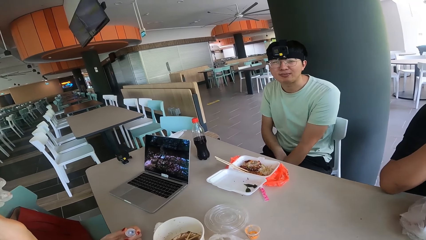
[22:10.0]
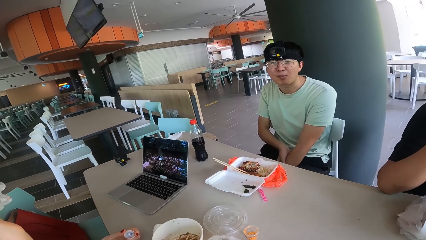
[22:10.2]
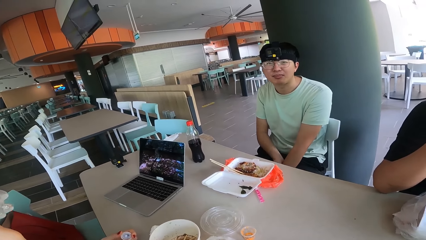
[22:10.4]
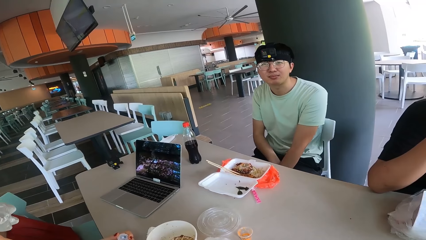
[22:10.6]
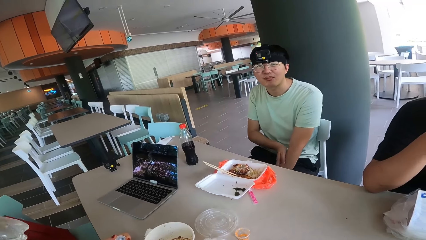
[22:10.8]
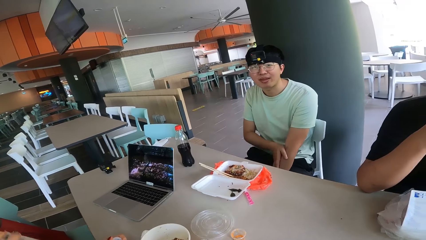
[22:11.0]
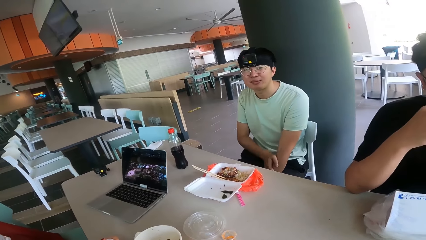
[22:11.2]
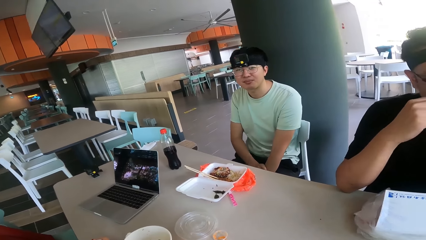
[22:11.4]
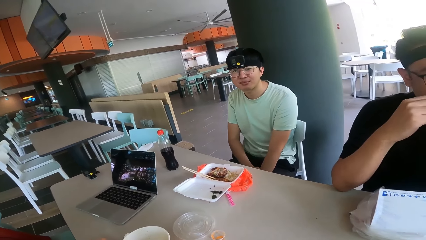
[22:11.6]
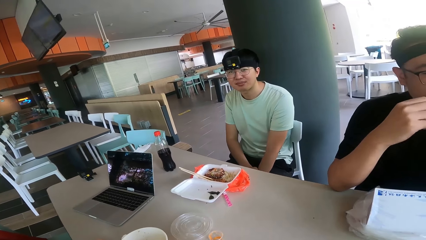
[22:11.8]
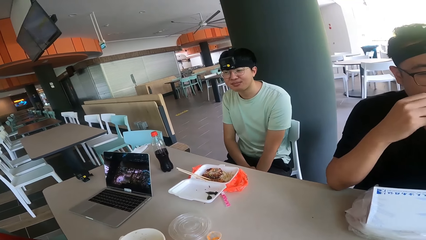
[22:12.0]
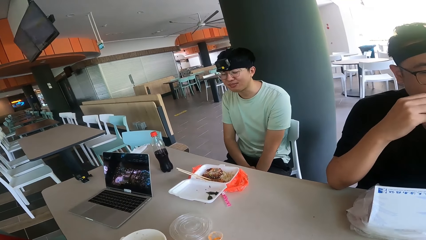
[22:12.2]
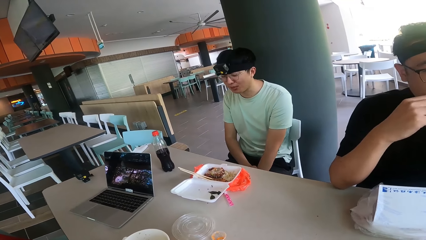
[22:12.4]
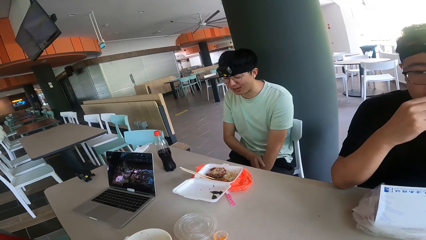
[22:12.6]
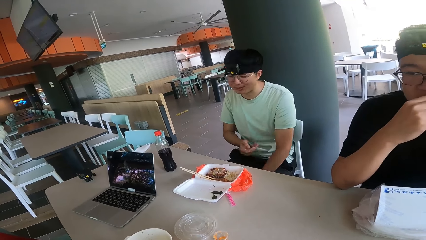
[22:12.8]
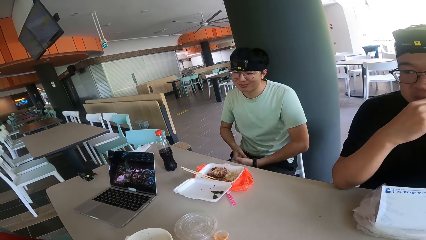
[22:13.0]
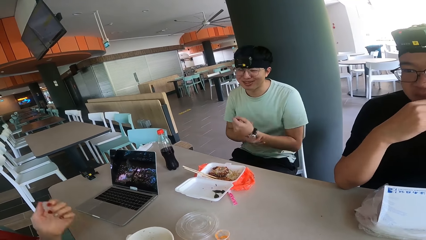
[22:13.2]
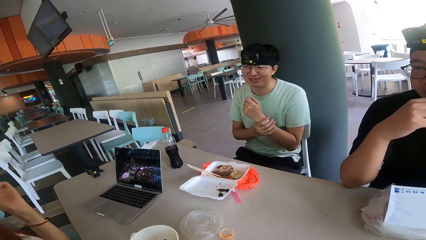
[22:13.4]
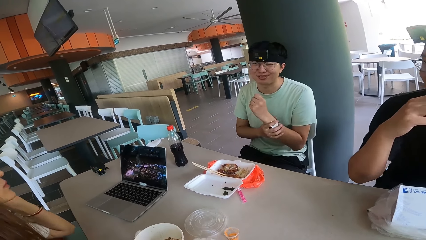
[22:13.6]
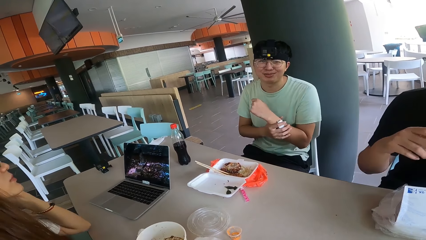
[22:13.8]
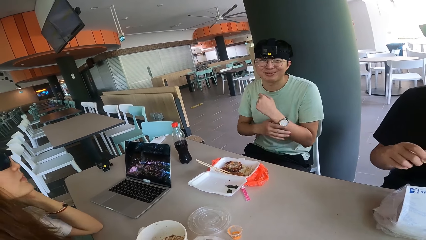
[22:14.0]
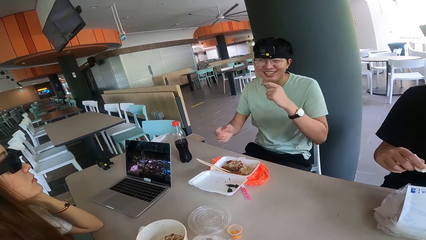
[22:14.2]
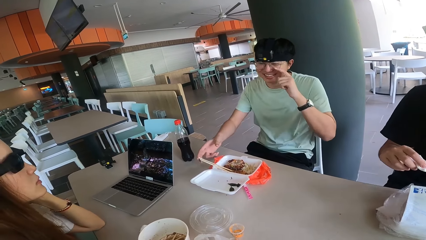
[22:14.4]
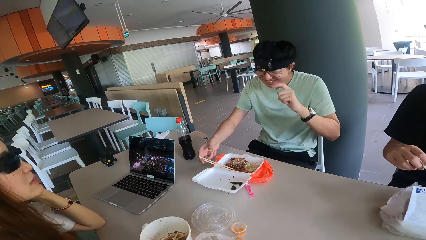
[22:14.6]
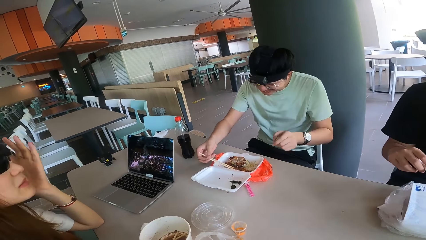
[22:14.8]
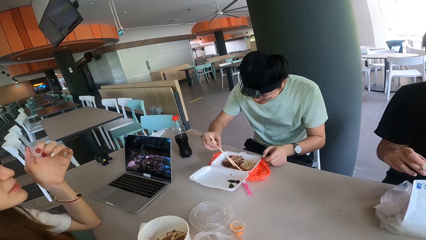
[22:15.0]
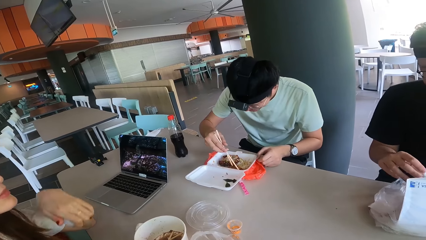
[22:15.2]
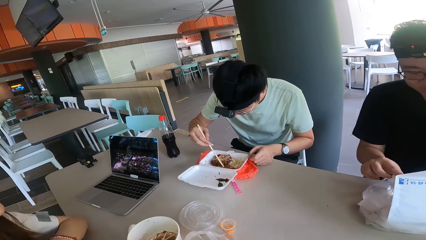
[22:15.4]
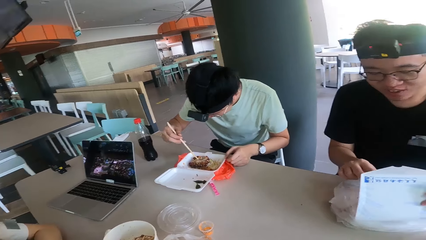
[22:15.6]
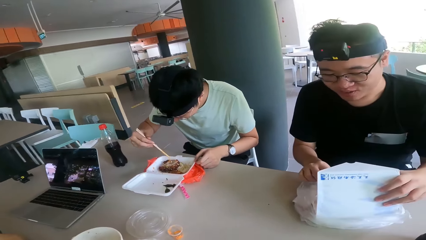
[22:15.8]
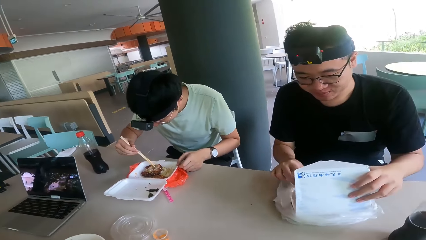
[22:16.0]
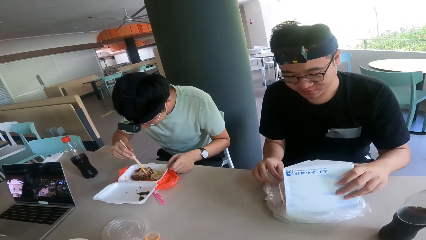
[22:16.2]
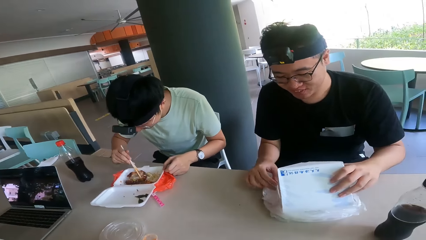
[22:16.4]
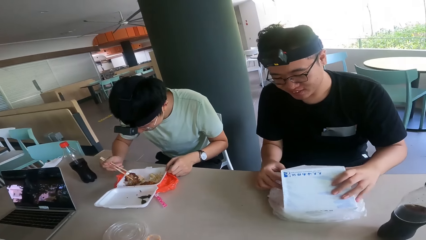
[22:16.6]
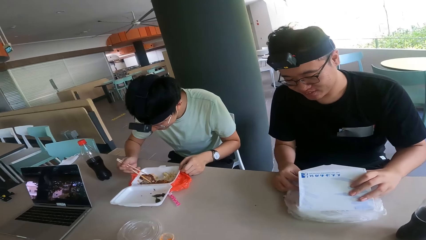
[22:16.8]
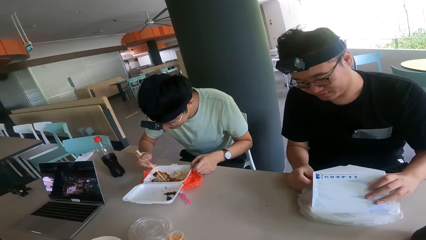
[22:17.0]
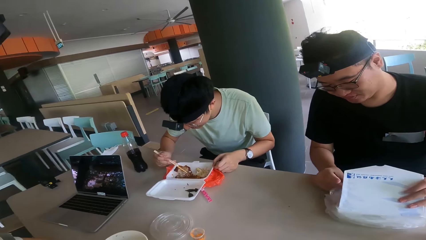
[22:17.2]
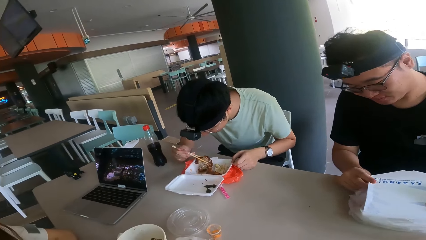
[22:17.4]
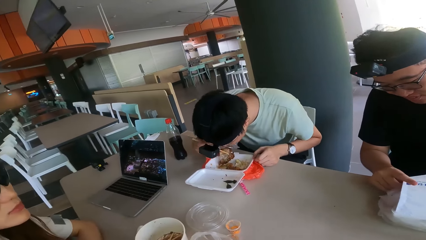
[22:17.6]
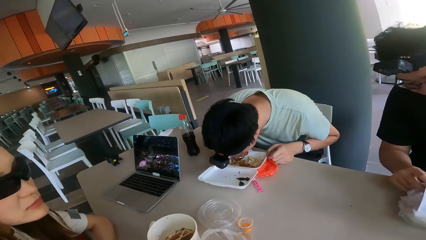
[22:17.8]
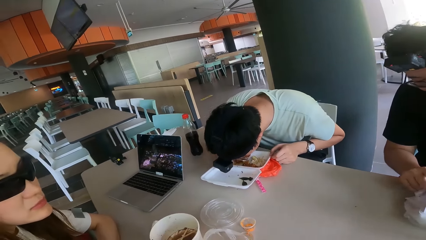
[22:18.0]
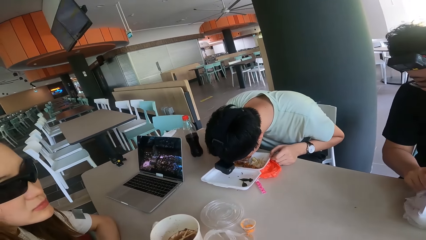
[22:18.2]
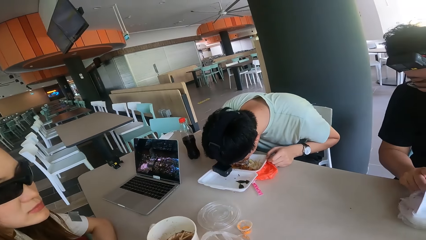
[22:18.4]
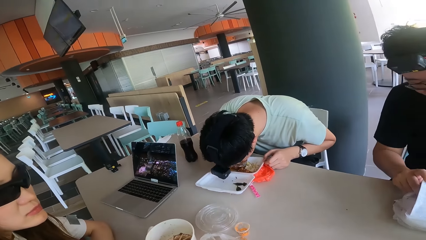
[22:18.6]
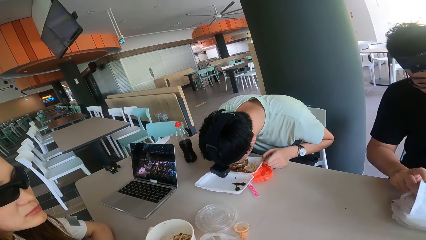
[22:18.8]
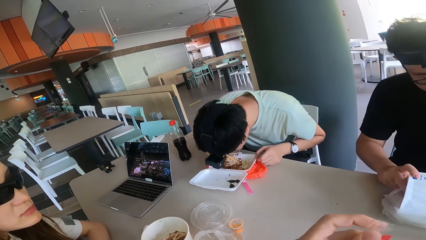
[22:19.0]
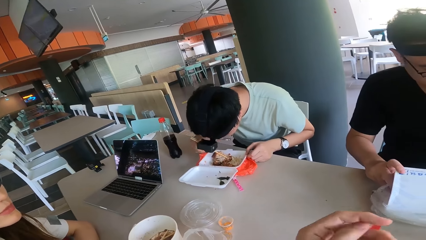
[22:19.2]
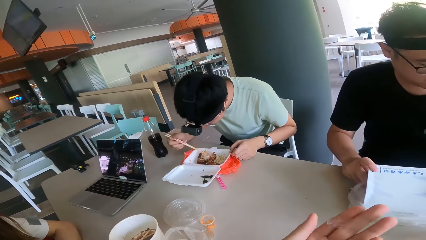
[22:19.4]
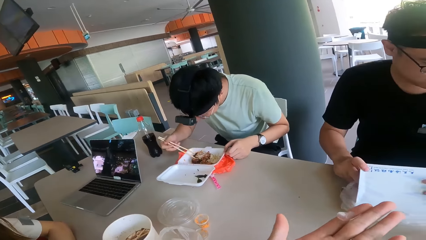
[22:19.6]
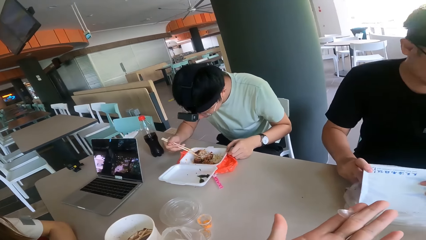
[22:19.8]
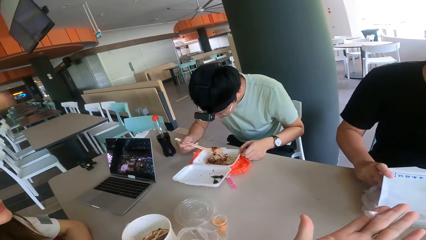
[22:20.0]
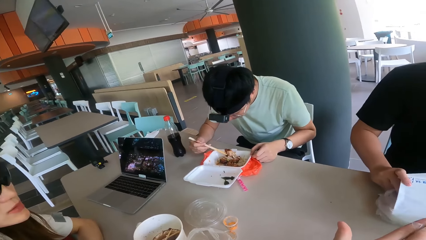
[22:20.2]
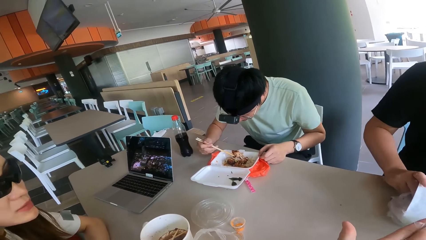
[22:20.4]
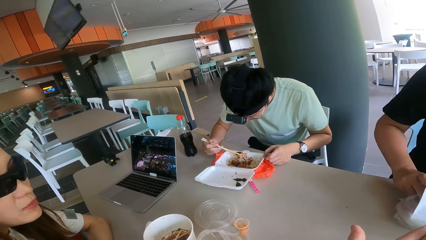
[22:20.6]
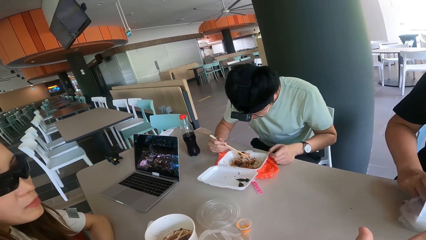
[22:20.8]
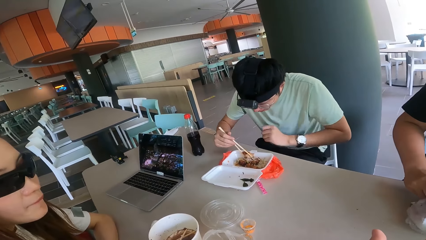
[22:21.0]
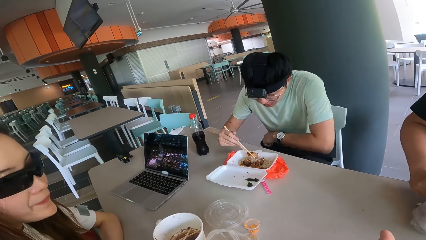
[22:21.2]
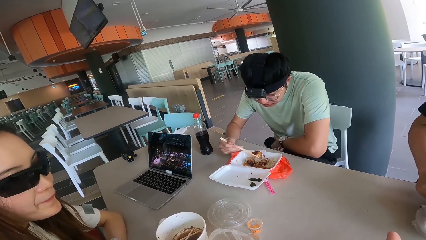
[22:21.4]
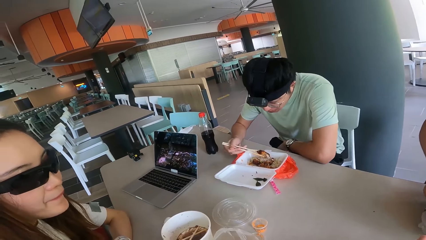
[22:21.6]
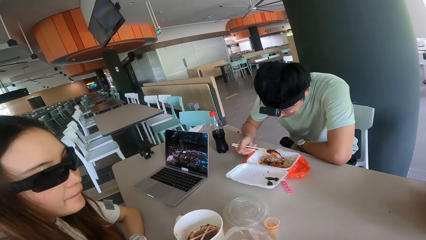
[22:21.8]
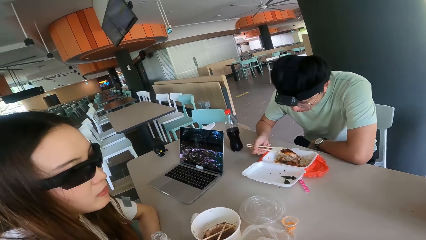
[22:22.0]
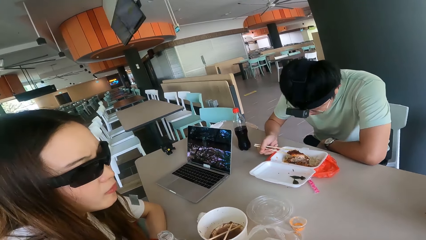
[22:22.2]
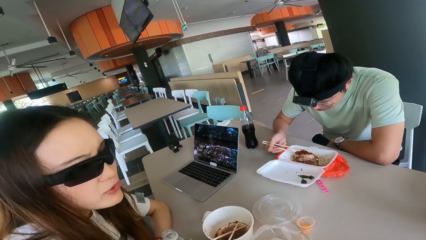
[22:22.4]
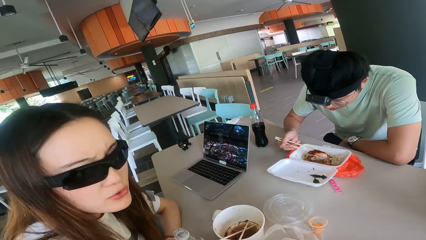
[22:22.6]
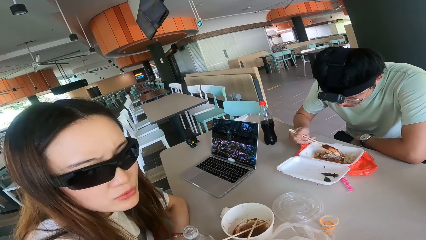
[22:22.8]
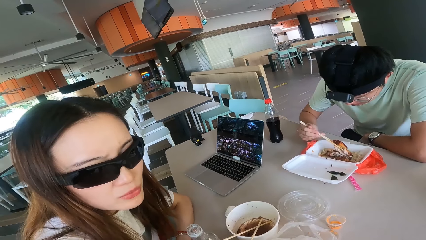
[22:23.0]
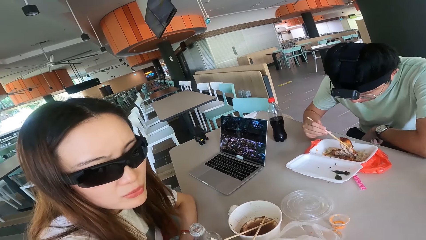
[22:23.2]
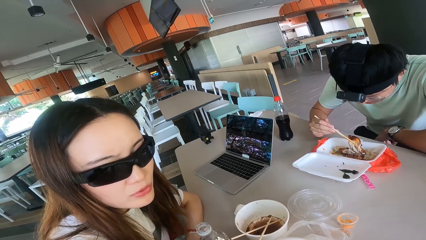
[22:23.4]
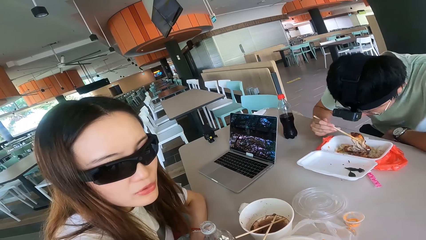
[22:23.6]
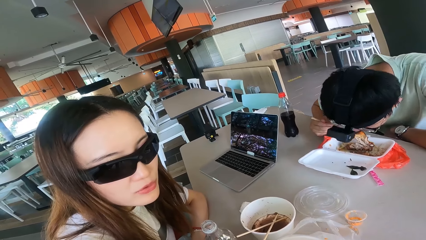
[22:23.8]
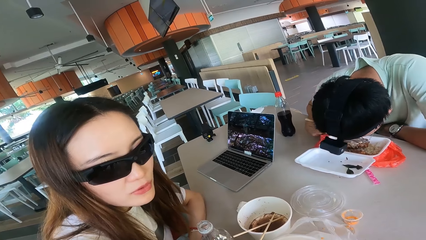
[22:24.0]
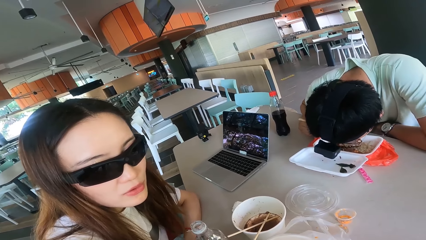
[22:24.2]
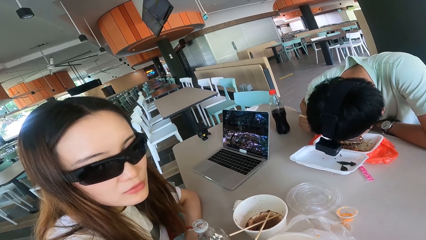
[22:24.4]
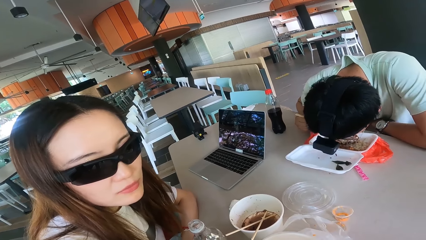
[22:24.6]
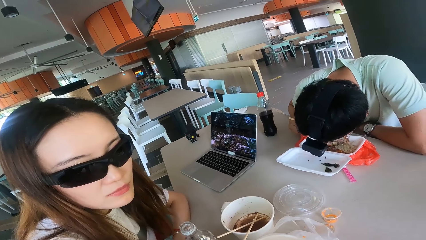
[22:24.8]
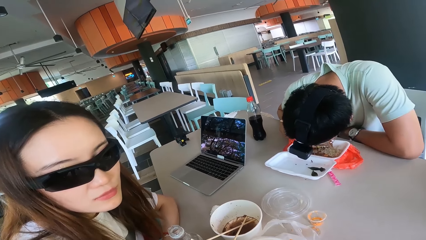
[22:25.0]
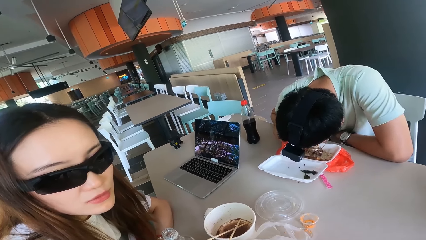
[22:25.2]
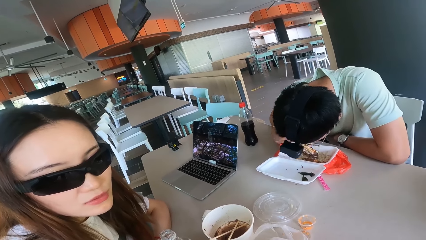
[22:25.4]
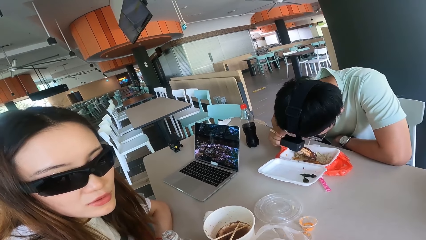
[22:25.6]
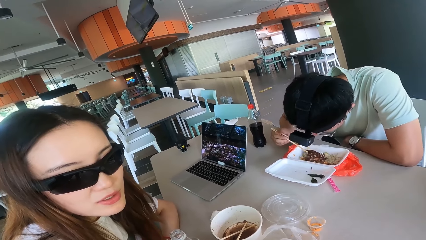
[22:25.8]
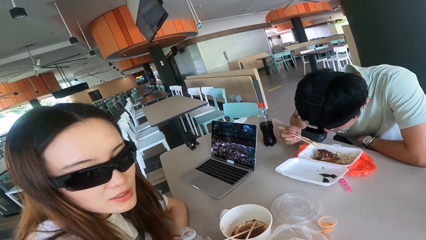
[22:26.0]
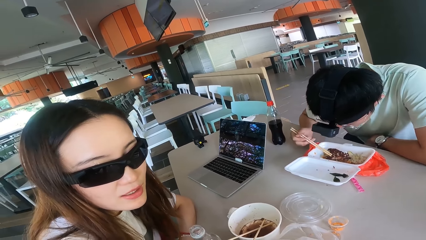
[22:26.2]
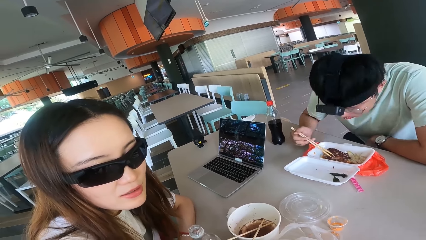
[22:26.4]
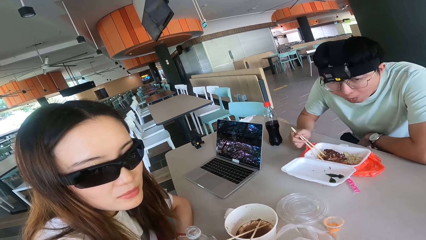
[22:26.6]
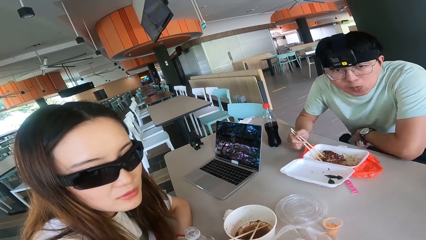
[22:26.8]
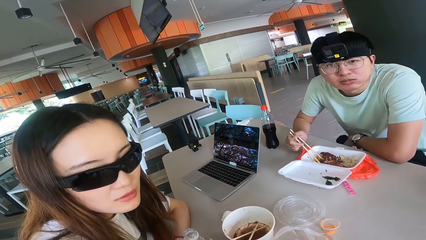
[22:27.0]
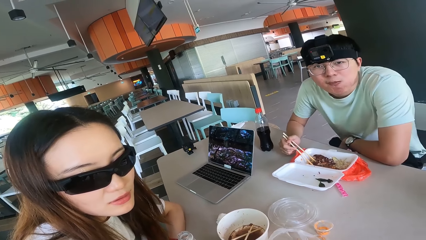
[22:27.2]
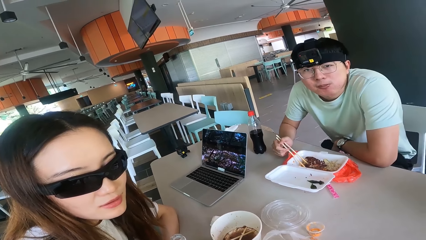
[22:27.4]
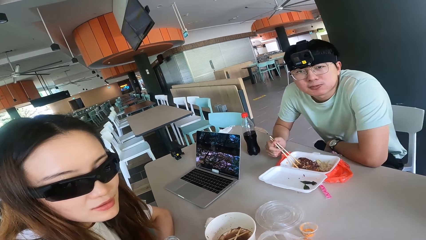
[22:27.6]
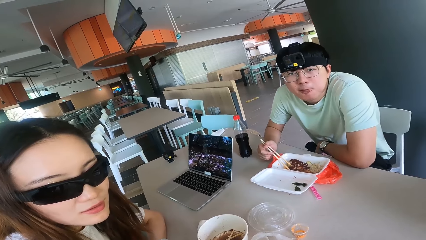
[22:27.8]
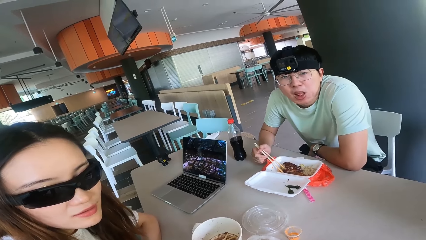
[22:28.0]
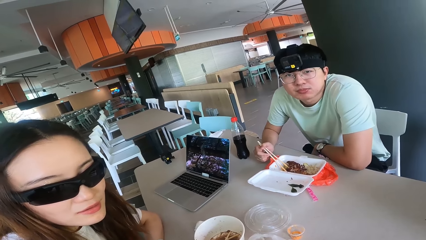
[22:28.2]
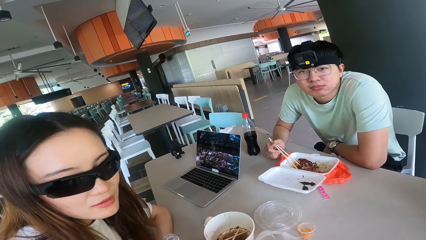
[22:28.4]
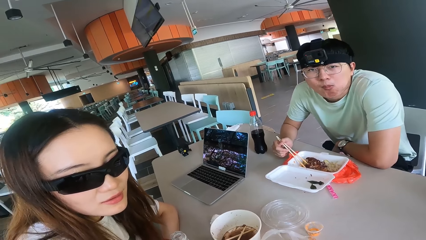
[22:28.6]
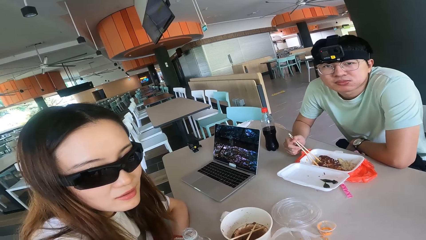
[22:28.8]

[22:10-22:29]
A person touches his hand and raises his hand up. Another person holds the chopping stick. A third person looks at a fourth person. The first person eats.
